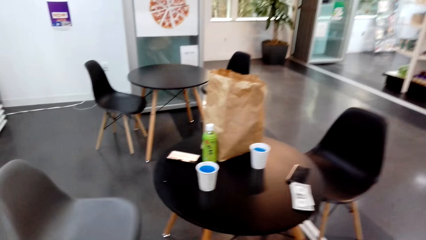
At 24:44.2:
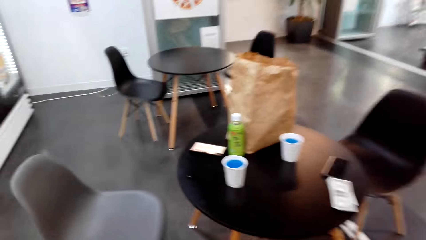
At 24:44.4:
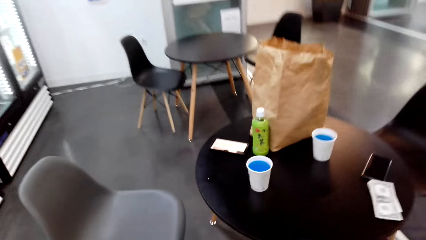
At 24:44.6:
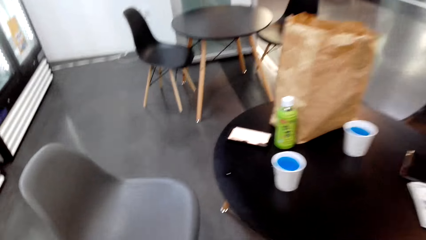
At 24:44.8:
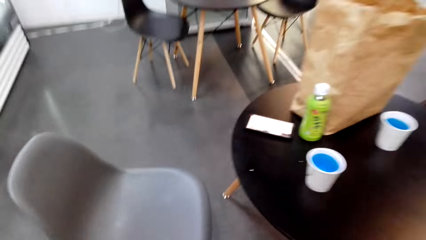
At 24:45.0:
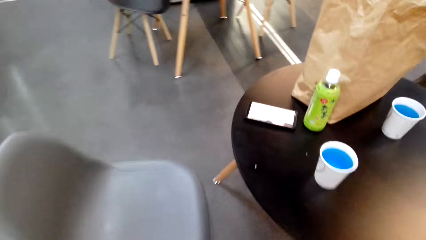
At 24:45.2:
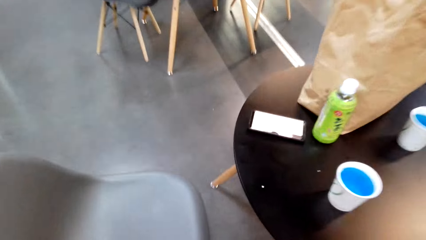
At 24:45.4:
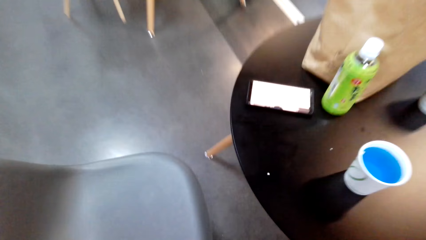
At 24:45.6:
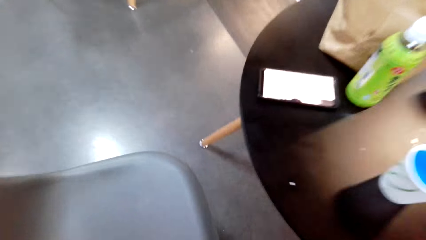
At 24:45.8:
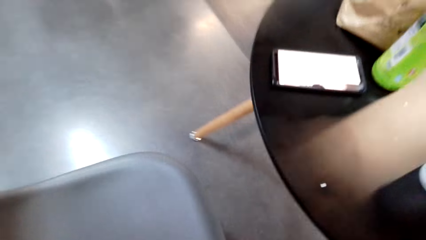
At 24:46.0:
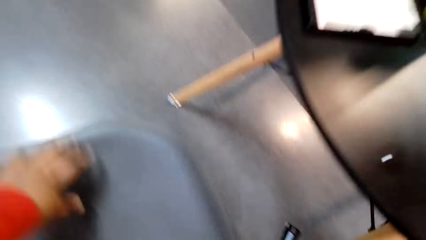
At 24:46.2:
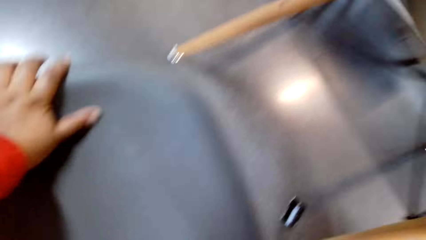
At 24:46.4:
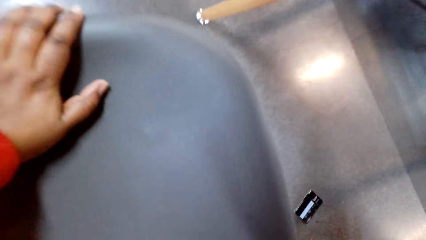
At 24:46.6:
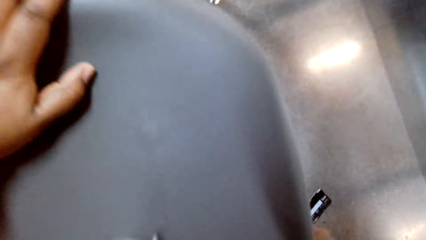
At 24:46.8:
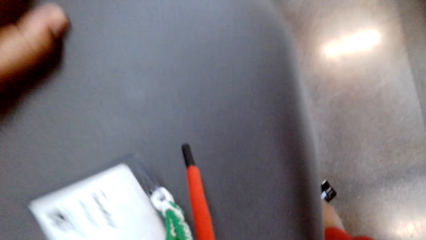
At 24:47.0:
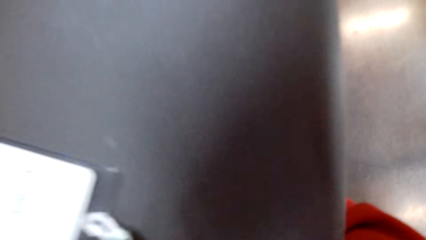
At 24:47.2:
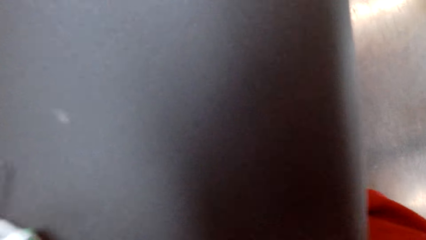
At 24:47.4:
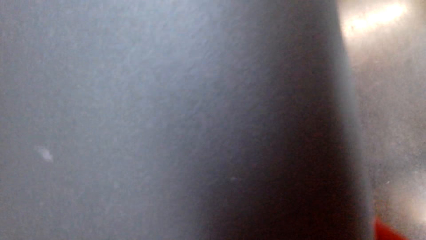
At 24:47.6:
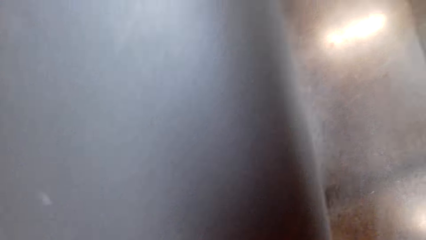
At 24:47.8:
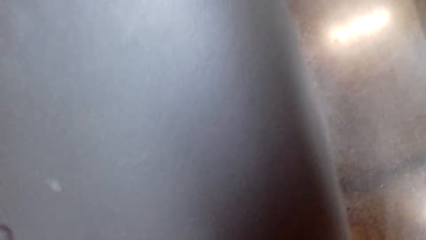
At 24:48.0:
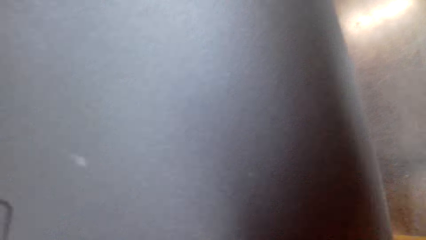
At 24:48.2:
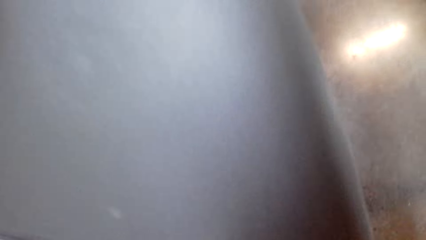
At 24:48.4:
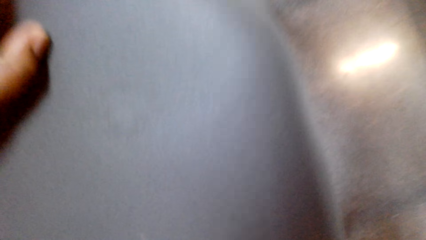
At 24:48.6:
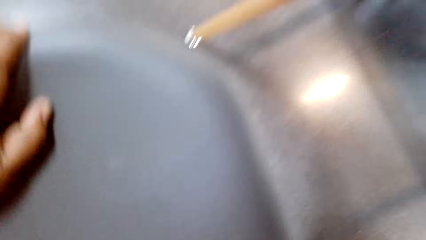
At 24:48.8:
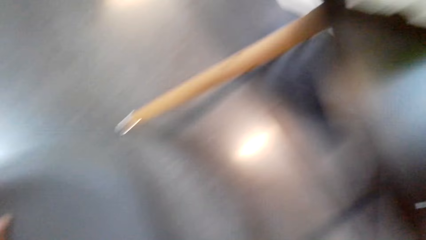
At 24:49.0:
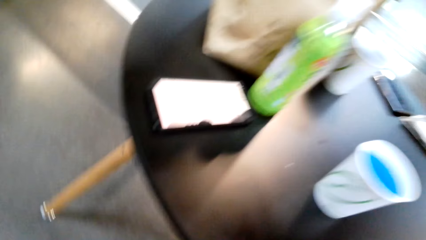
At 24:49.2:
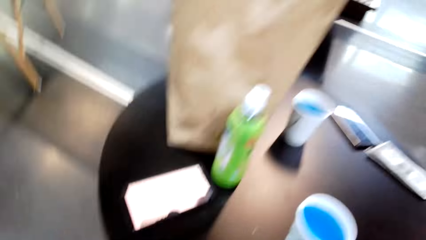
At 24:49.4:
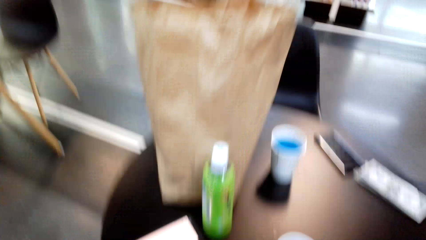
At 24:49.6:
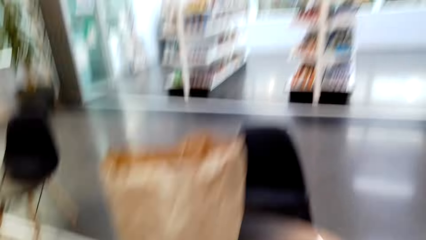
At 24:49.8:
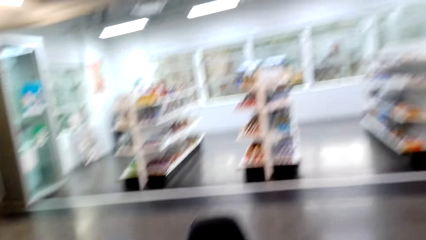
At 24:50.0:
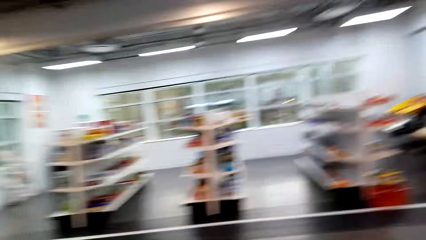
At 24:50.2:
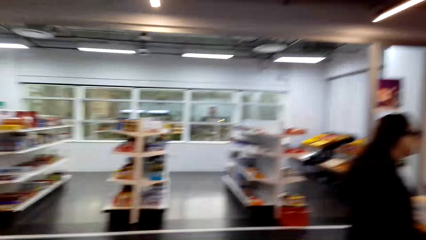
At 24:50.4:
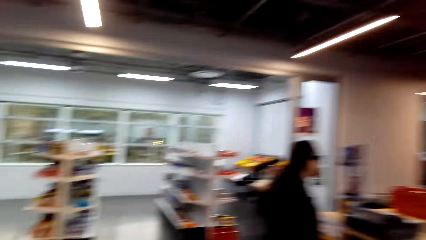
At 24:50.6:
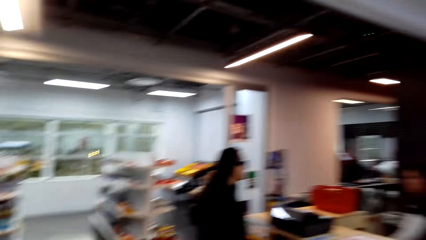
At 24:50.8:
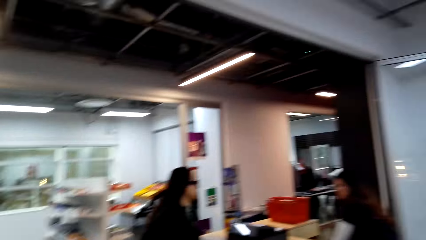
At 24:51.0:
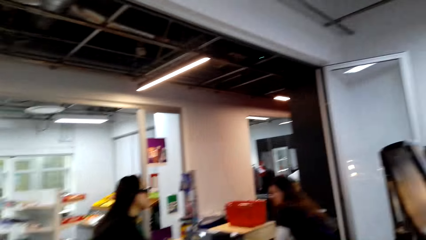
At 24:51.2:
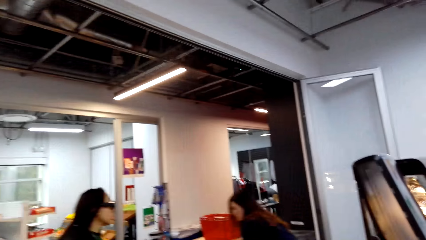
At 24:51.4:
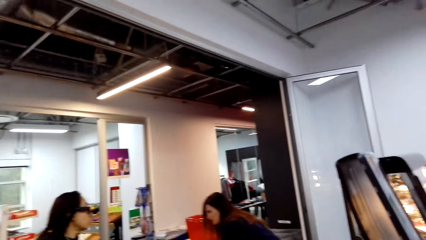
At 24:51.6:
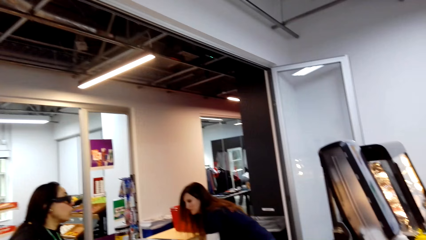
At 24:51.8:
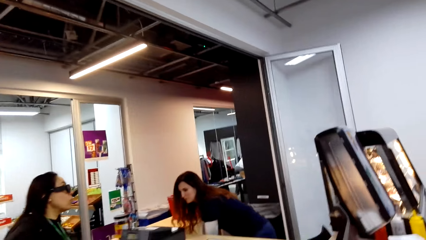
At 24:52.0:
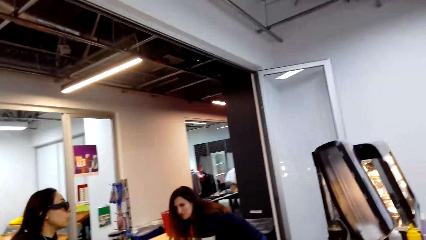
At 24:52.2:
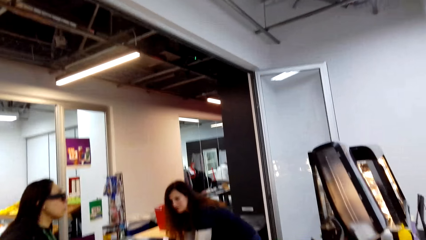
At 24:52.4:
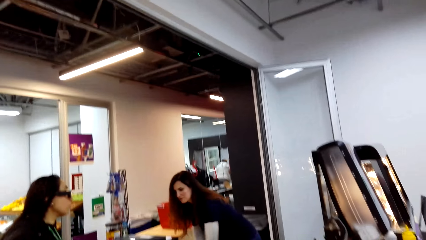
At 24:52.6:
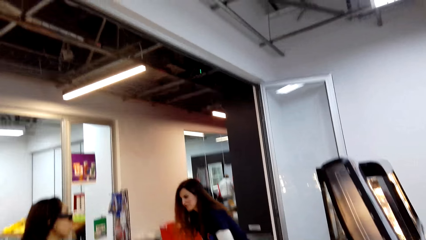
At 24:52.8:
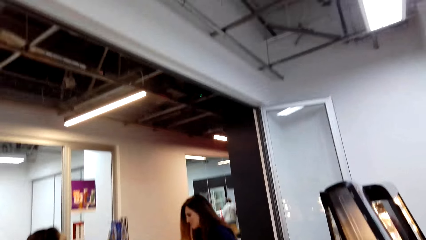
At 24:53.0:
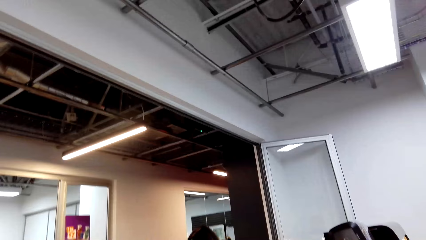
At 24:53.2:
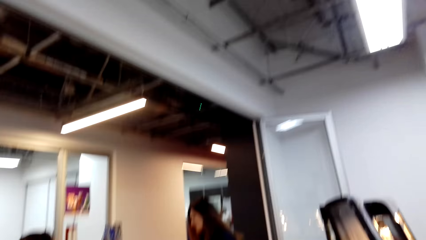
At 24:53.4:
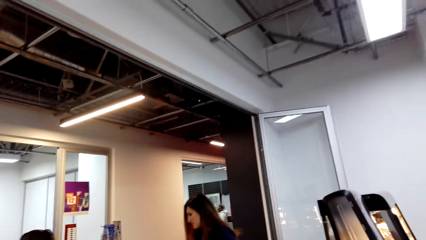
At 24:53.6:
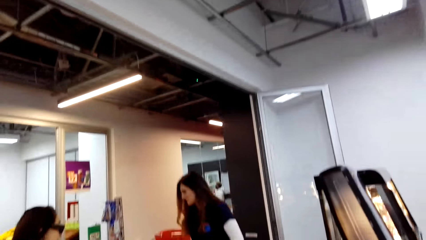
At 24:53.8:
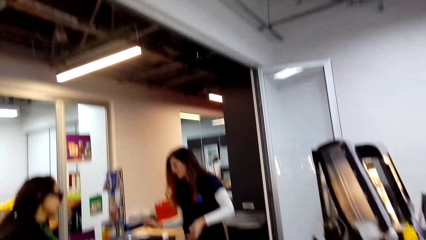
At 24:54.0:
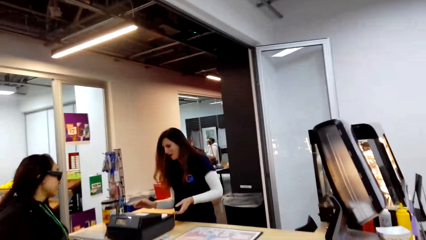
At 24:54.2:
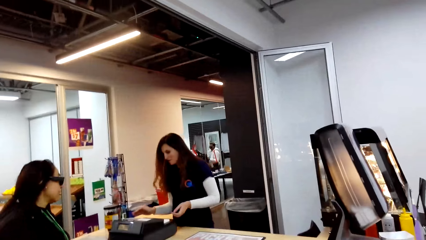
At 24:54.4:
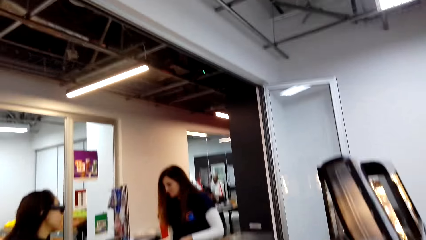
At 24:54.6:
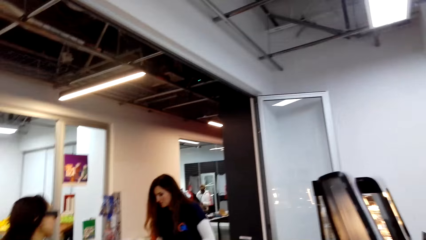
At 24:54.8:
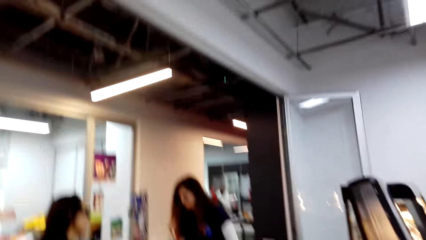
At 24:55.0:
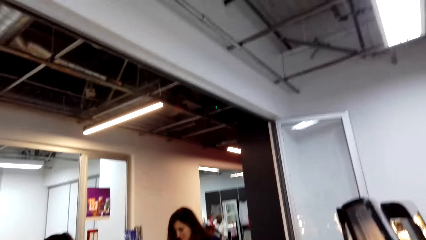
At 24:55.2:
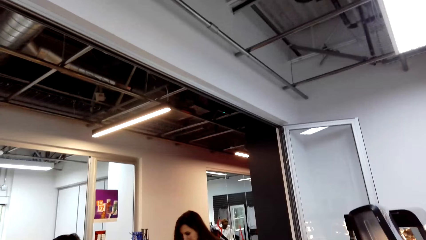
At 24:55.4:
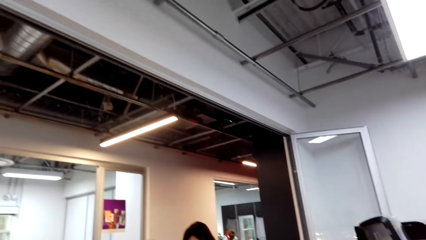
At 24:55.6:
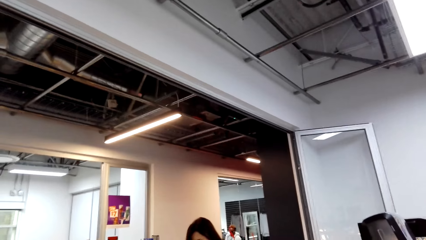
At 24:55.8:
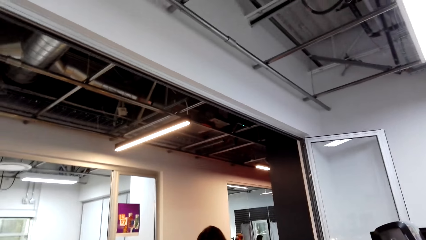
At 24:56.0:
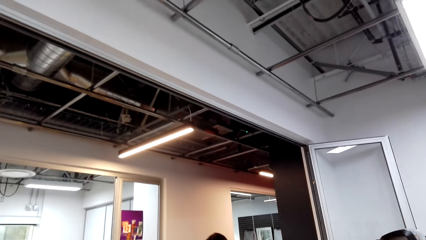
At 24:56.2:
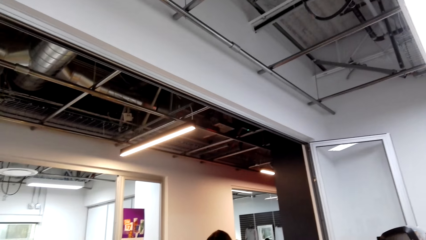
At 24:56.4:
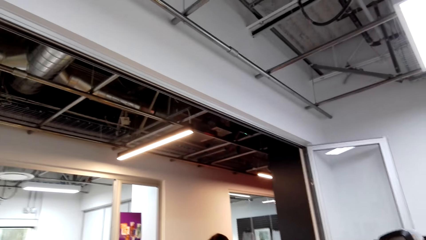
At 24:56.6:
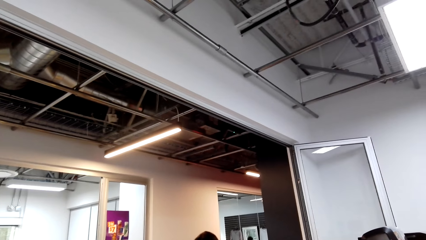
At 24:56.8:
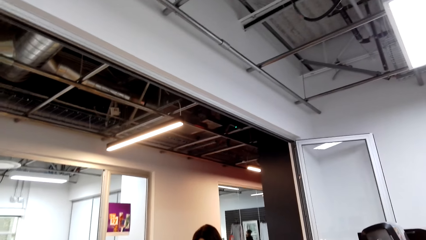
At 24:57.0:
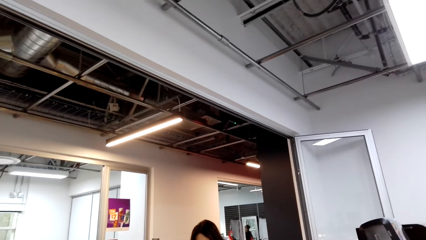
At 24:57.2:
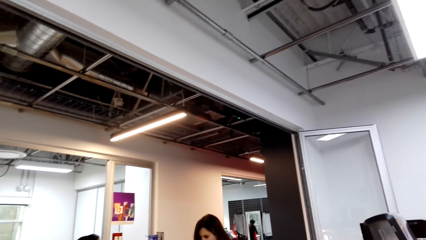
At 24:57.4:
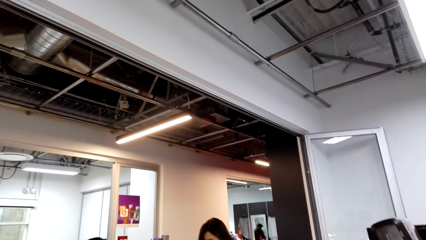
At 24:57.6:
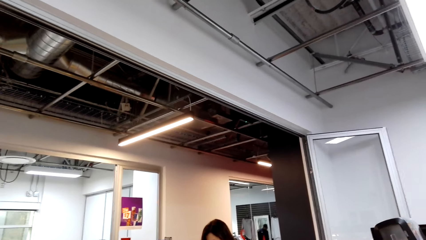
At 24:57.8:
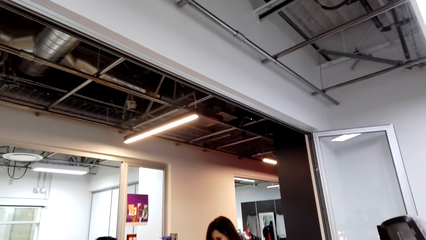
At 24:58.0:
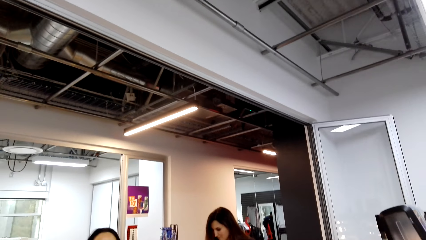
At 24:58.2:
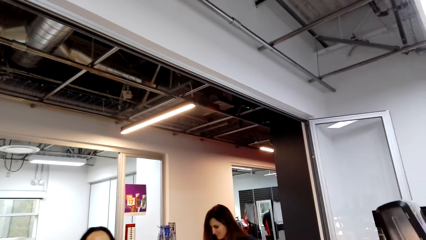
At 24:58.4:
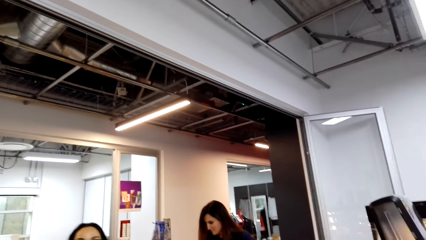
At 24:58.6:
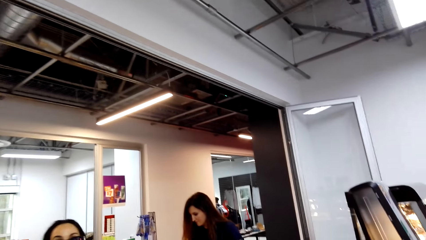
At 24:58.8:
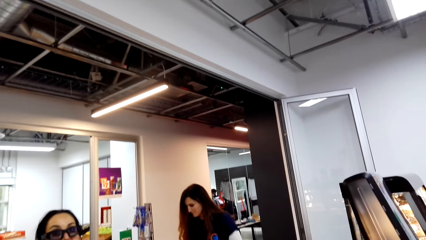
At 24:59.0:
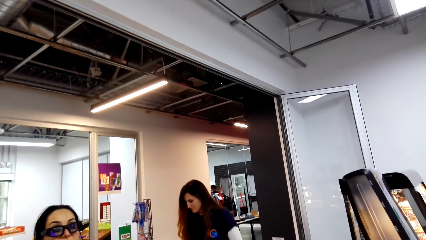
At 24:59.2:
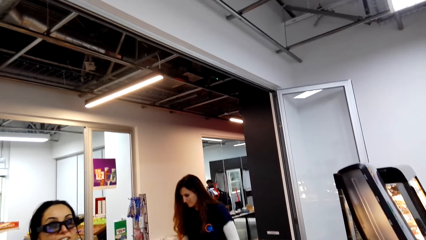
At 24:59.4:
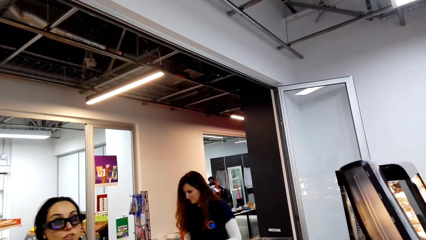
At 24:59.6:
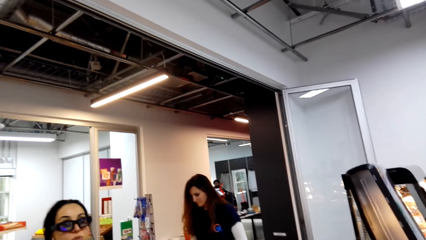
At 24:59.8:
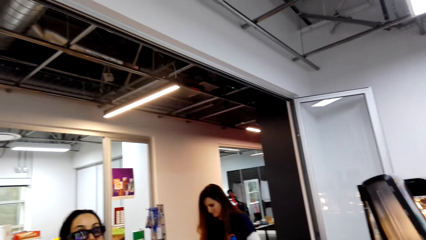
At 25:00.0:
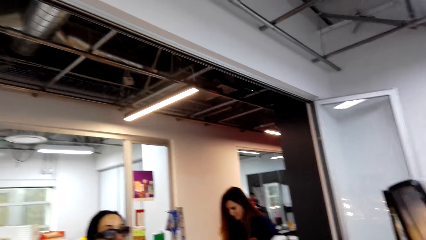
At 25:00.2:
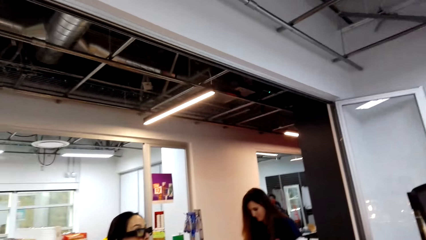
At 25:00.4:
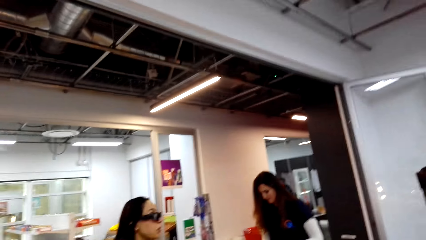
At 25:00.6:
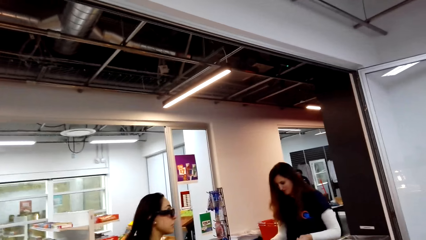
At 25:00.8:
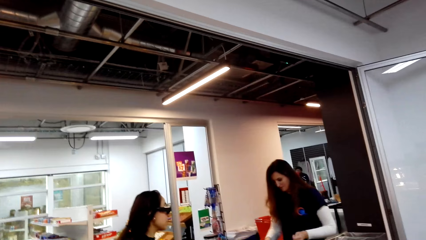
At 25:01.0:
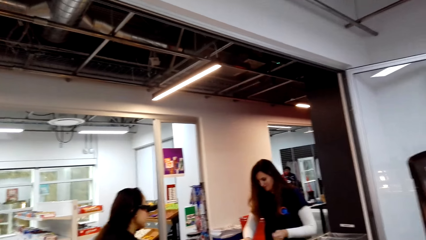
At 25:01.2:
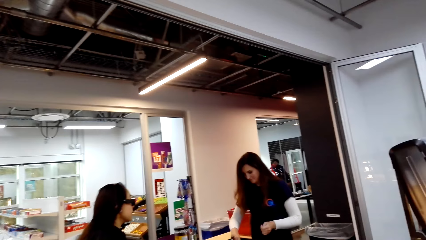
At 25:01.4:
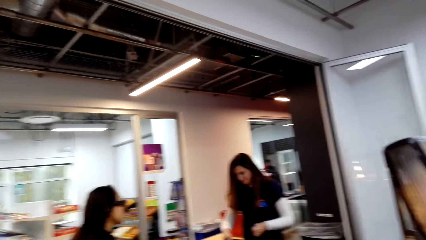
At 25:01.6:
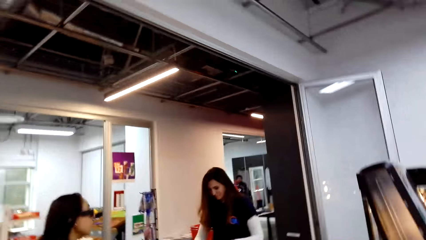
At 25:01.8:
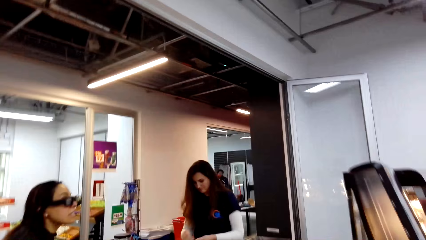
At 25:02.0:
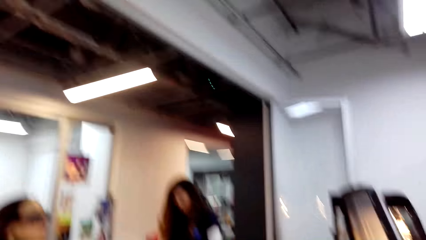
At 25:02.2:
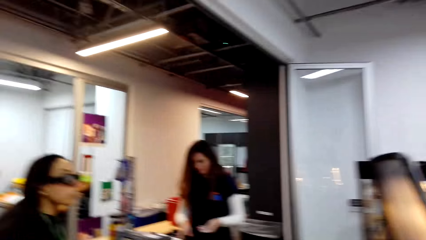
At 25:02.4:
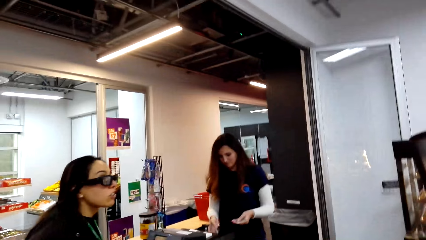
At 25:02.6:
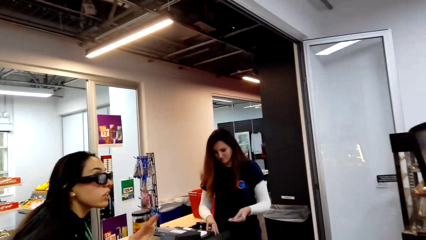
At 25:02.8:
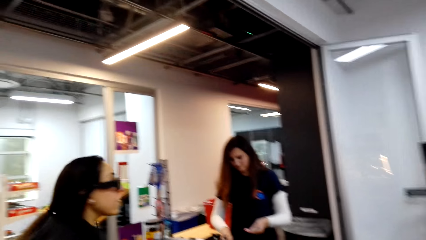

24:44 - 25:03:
The camera wearer looks around. They stare at the table. They pick up a card. They look around. They move the camera around the mall. The woman converses with the other woman. The camera wearer talks to the first woman.
